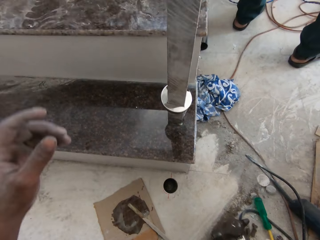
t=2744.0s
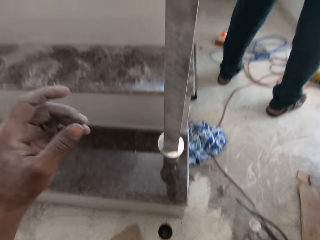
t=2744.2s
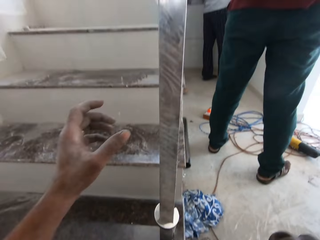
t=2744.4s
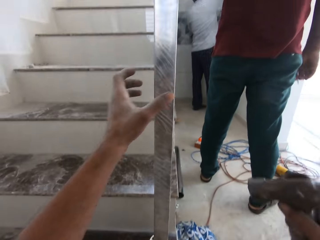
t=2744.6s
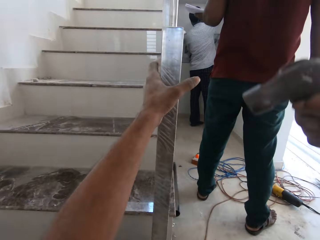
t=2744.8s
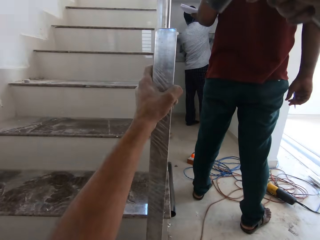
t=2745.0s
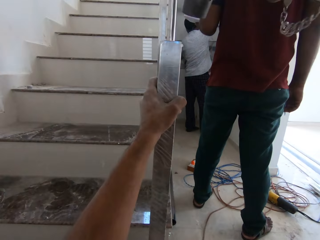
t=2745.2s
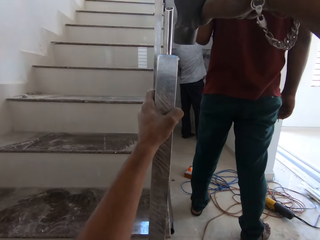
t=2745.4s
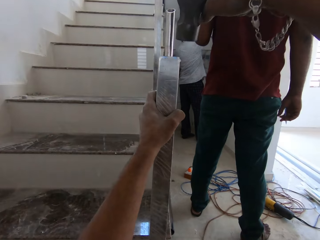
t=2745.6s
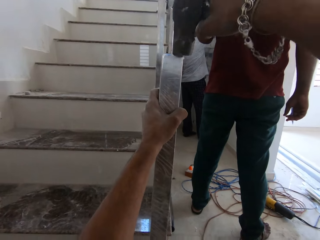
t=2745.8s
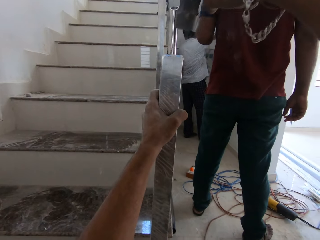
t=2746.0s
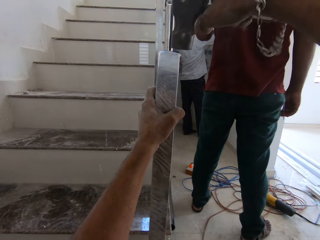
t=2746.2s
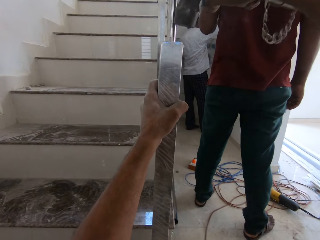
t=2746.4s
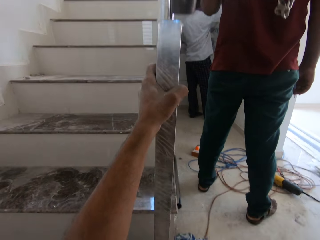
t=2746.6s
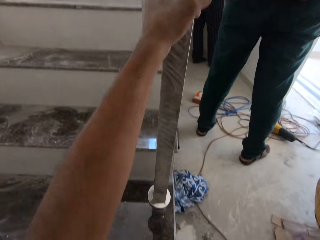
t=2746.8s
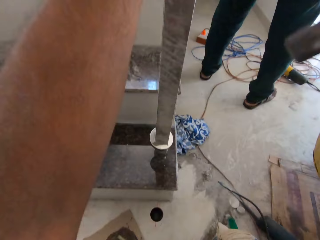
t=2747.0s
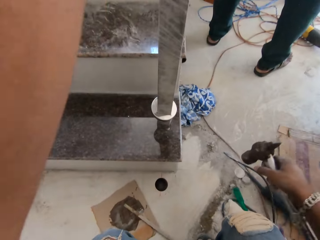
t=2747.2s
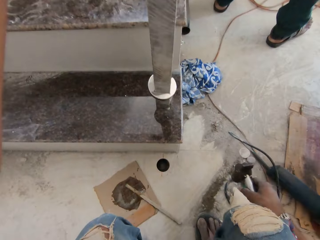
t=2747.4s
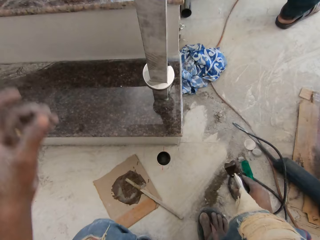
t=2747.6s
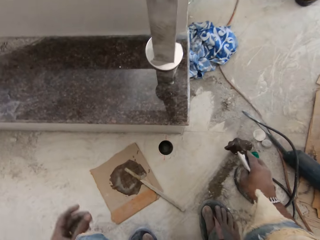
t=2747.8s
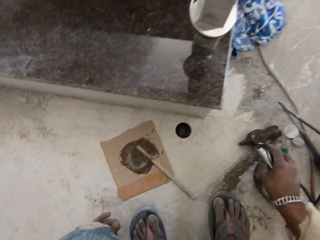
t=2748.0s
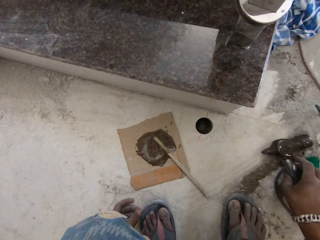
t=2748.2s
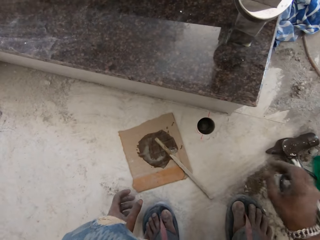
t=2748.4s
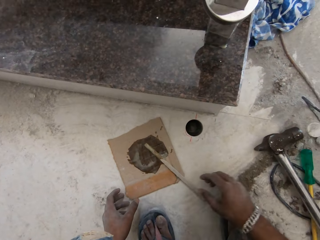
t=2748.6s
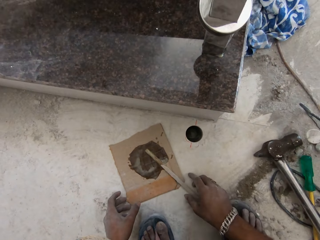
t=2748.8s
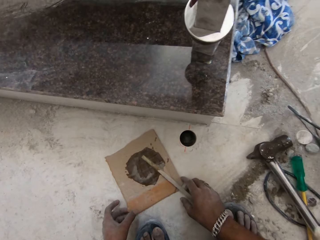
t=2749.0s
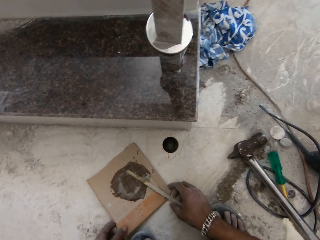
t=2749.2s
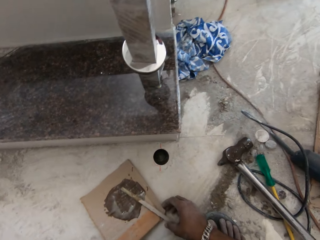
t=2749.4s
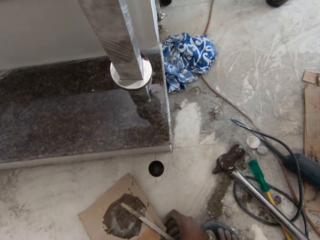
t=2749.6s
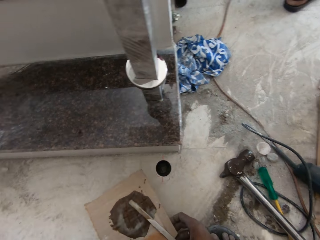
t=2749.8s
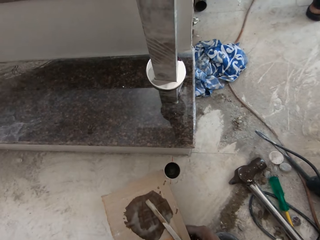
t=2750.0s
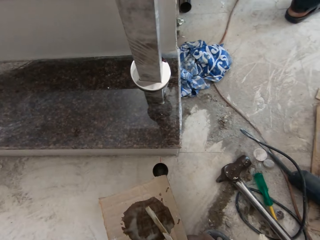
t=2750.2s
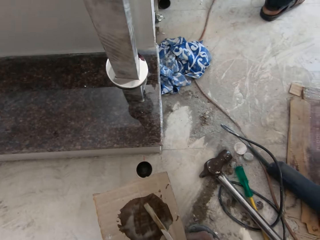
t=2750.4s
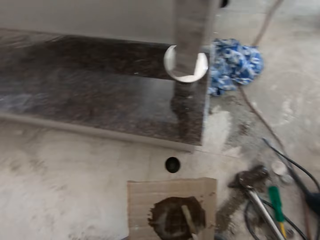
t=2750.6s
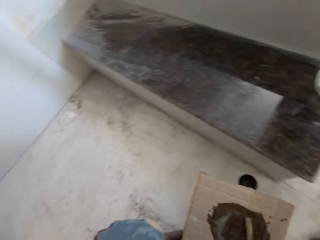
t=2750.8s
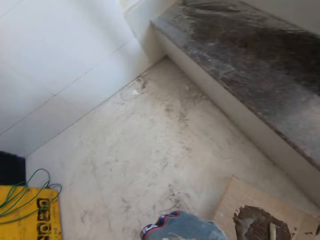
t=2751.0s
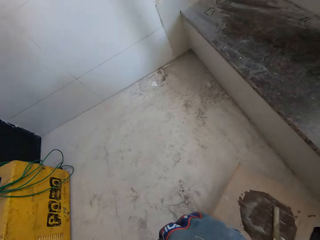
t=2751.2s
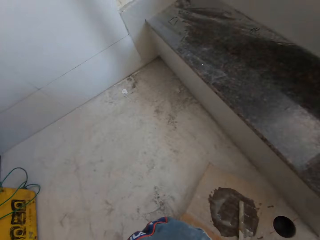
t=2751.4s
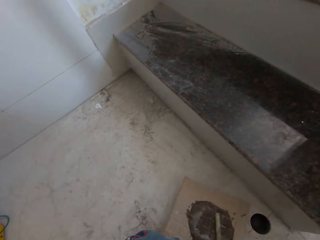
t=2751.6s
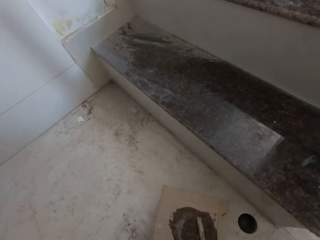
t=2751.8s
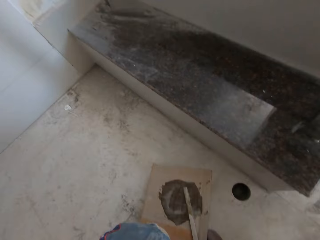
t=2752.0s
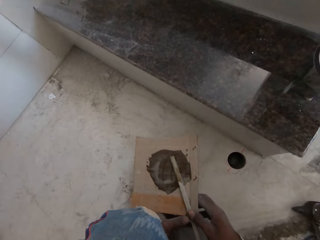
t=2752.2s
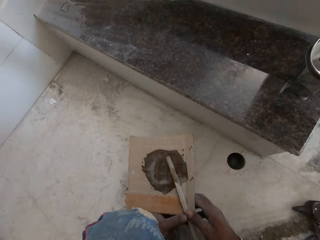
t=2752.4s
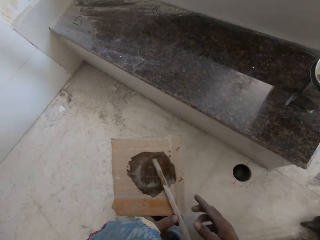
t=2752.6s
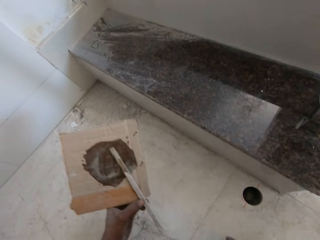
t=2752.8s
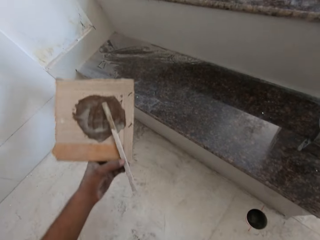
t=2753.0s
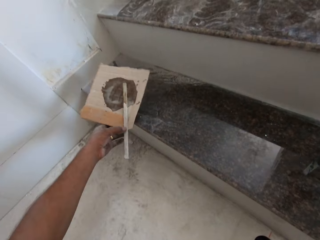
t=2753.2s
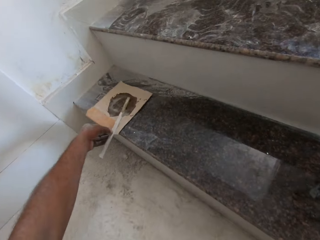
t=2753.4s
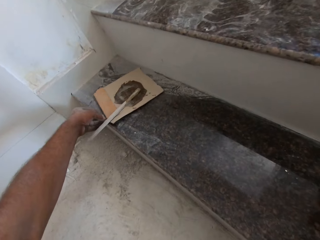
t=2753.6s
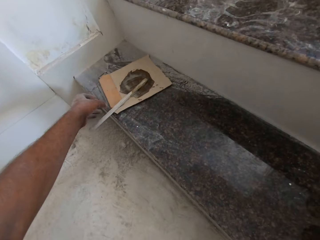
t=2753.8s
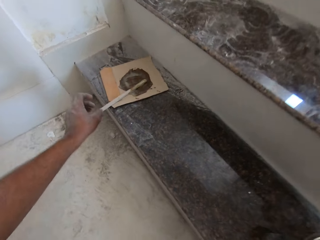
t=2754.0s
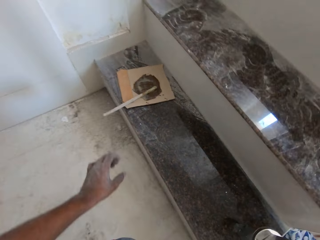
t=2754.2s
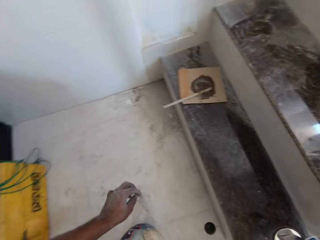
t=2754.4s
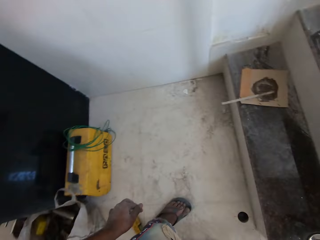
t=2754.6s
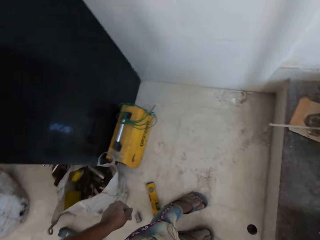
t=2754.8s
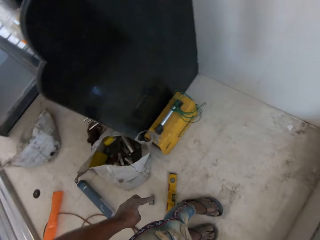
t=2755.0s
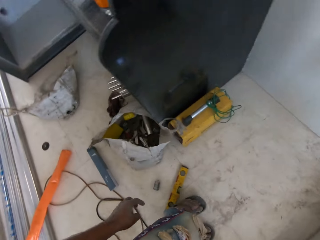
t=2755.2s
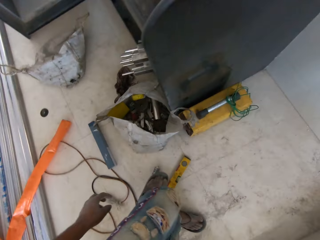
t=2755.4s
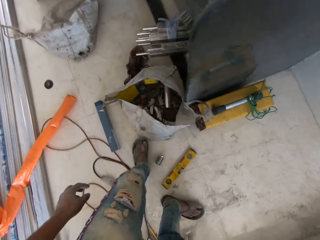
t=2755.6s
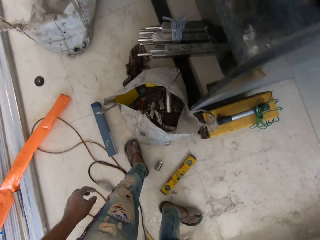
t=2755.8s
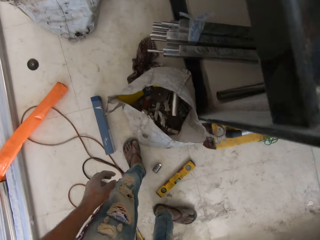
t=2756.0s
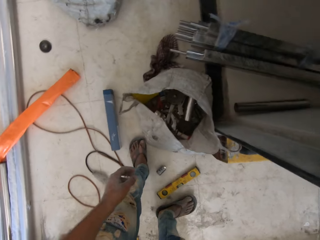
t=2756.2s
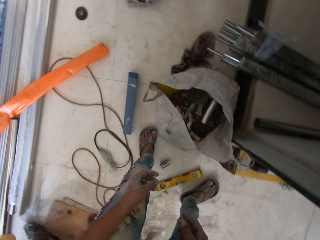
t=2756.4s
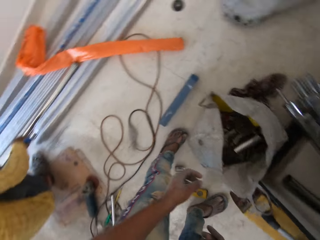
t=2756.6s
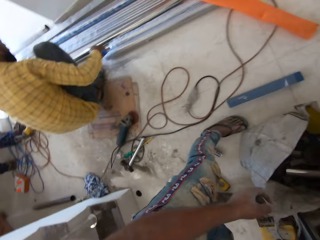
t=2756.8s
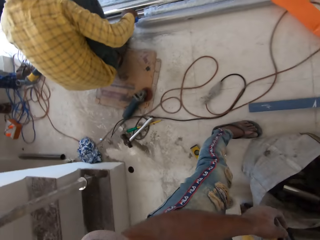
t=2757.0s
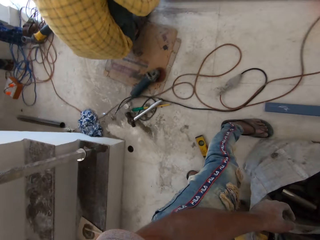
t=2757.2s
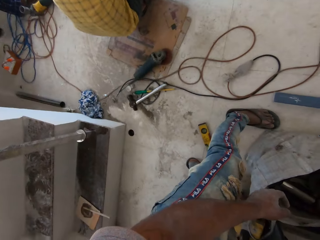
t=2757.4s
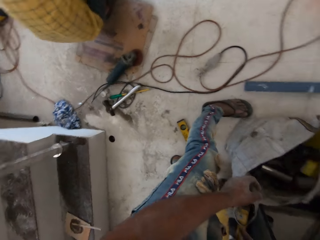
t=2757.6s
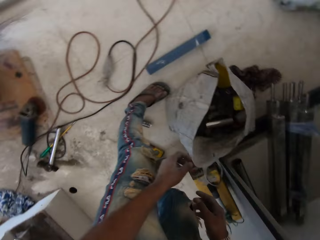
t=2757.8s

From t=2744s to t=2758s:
The camera wearer picks a hammer from the floor with his right hand. He holds the baluster with his left hand. He hits the baluster with the hammer in his right hand. He drops the hammer with his right hand on the floor. He lifts the paper from the floor with both hands. He moves the carton box. He holds the paper with his left hand and drops the paper with his left hand on the staircase. He moves around.

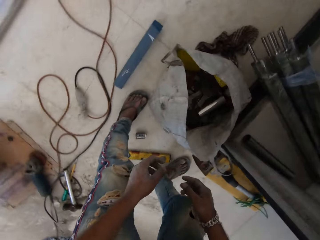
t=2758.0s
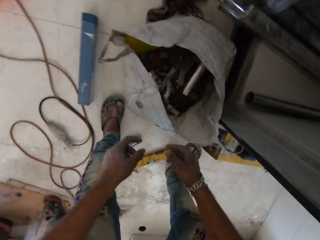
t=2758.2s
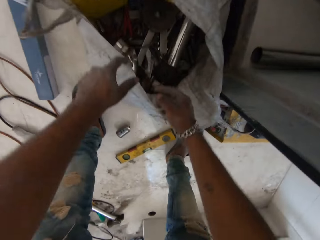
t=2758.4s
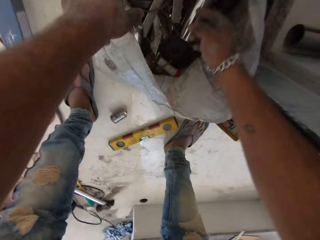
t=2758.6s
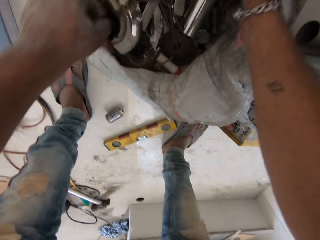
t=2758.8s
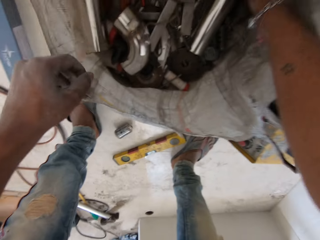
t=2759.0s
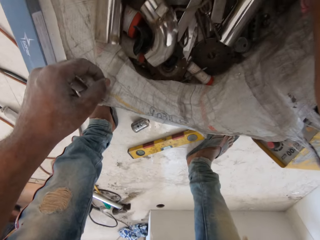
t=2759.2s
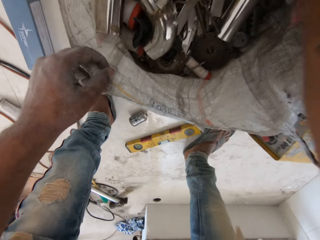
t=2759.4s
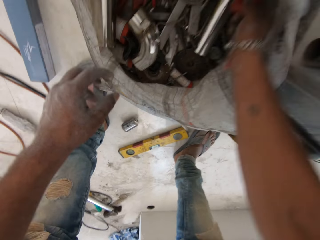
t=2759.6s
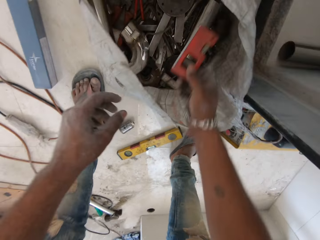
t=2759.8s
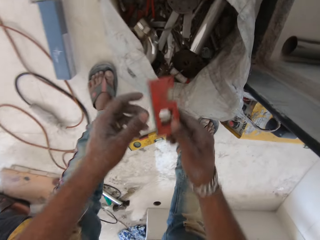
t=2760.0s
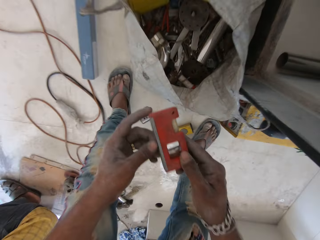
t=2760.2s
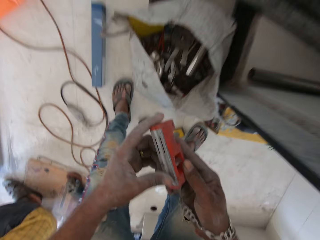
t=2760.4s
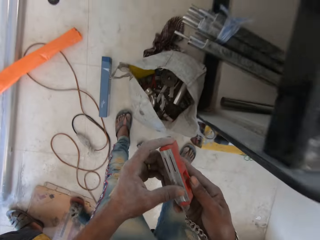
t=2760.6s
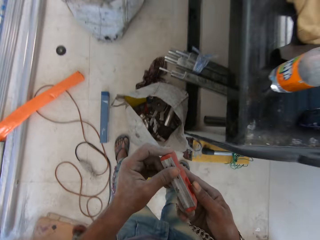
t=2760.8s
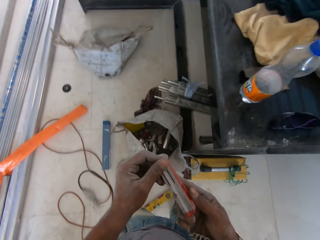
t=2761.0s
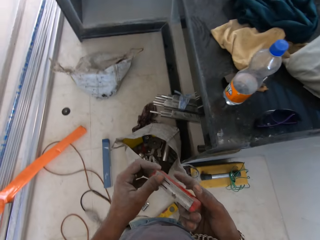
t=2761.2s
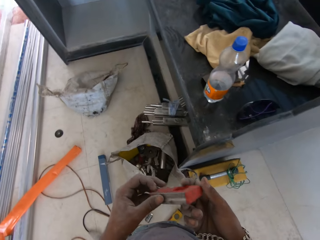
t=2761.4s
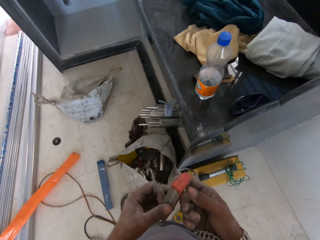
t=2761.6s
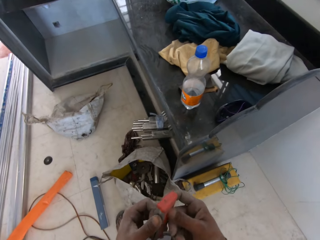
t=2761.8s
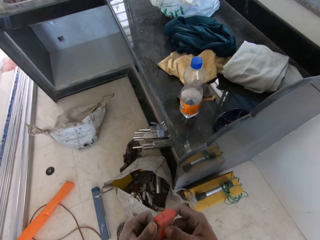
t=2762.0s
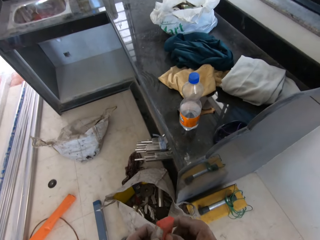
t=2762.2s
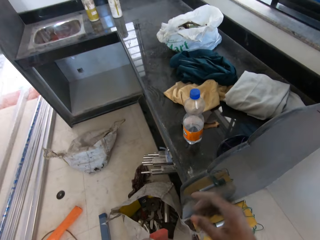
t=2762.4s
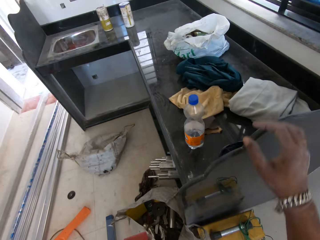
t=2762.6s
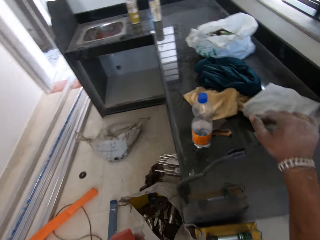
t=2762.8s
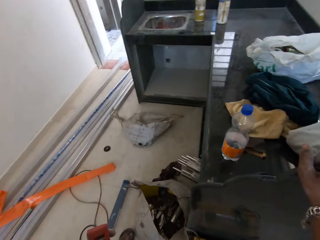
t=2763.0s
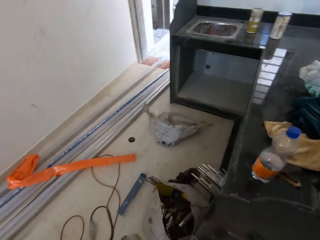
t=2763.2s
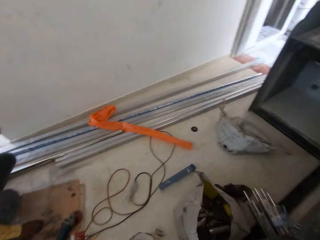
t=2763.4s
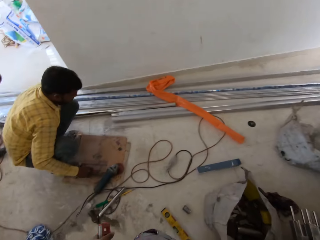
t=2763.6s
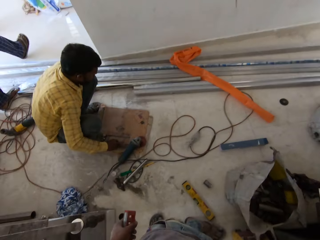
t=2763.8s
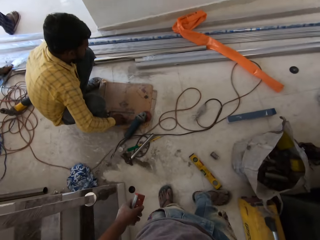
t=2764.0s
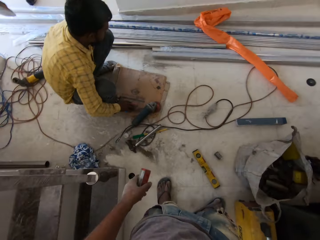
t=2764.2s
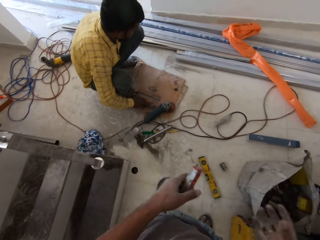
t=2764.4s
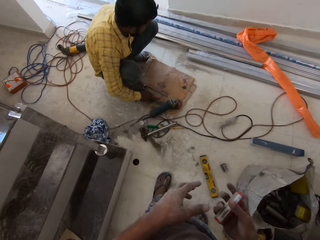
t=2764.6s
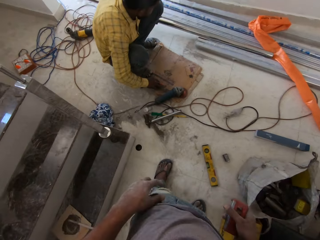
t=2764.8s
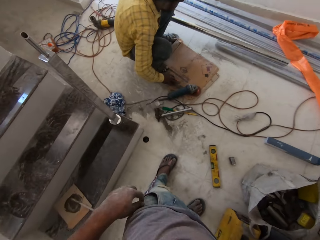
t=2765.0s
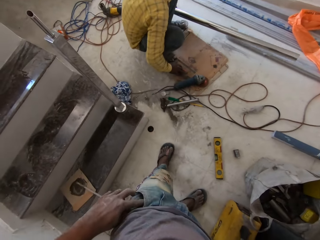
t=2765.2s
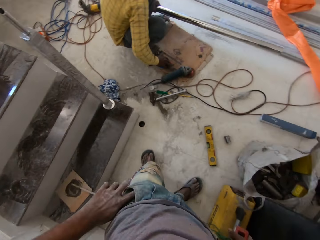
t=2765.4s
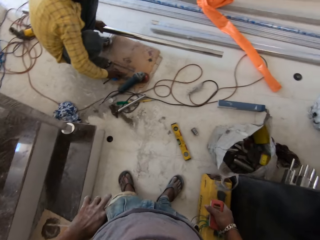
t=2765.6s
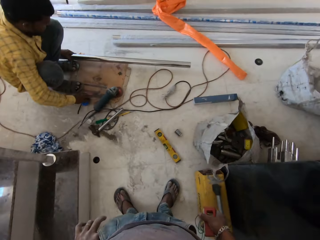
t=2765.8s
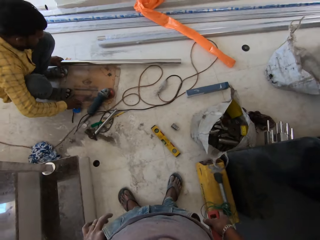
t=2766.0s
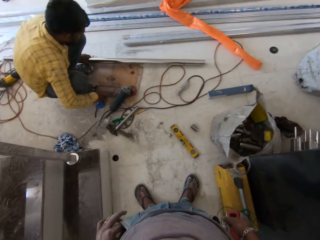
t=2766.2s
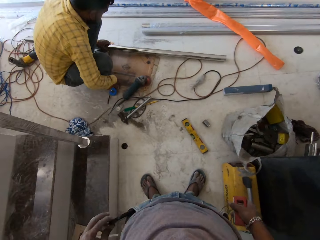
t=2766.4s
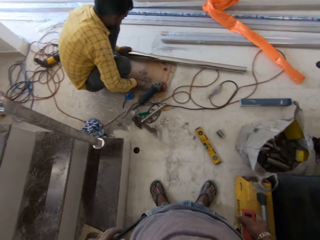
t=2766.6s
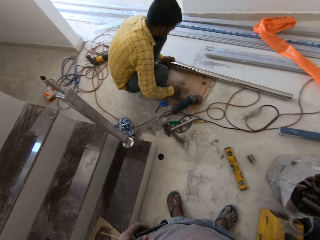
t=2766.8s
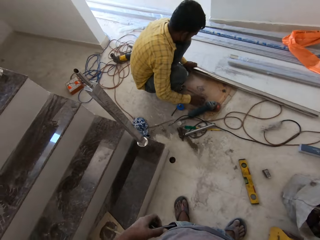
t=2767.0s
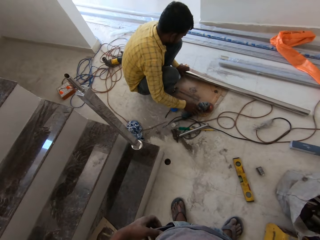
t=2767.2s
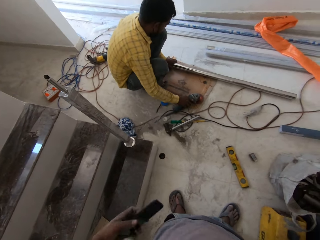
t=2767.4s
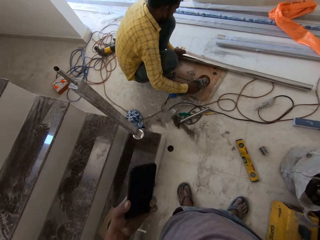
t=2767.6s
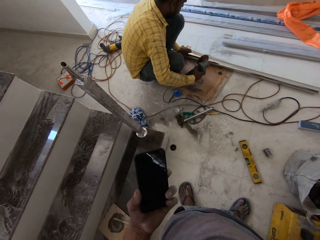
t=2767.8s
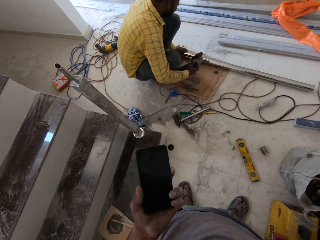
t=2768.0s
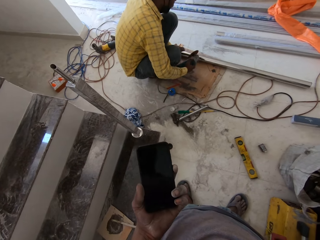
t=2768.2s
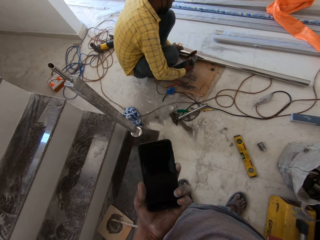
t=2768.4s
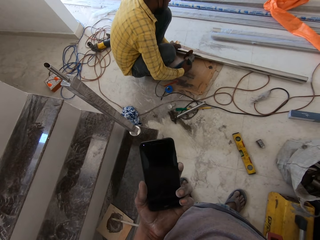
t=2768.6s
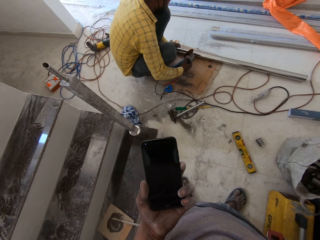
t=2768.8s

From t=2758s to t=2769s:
The camera wearer holds a sack on the floor with his left hand. He removes a plumb from the sack with his right hand. He holds the plumb with both hands. He holds the plumb with his left hand. He holds the plumb with his right hand. A man holds a baluster with his left hand. The camera wearer looks around. He removes a phone from a left pocket in his trousers with his left hand. The man picks a grinder from the floor with his right hand, turns on the electric grinder, and cuts the baluster in his left hand with the grinder in his right hand.
